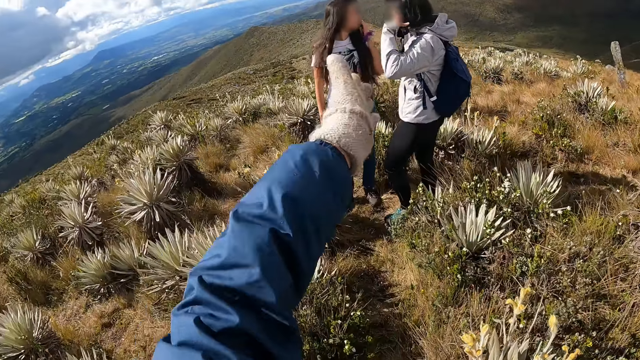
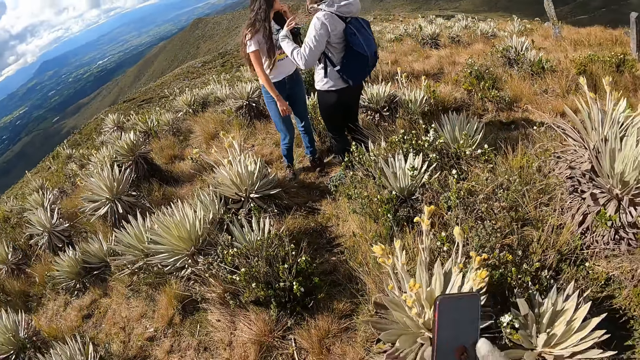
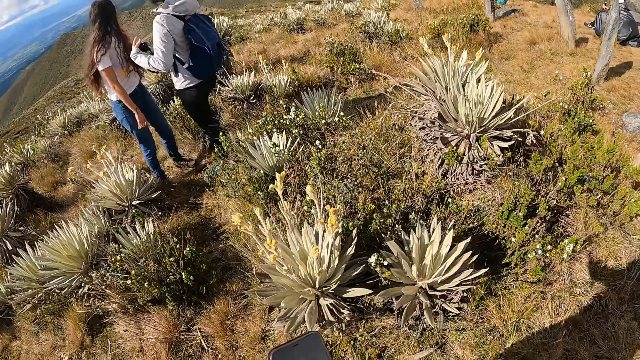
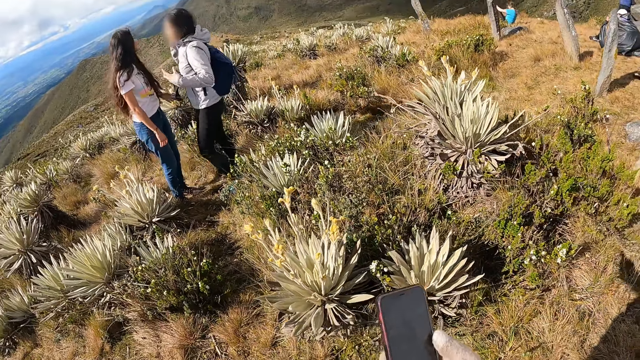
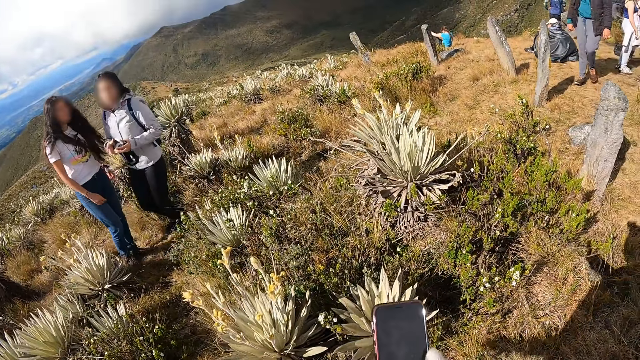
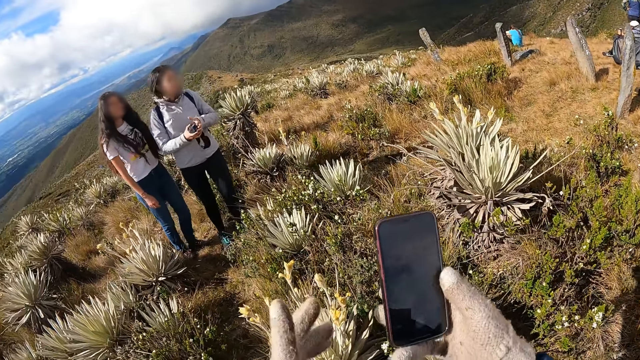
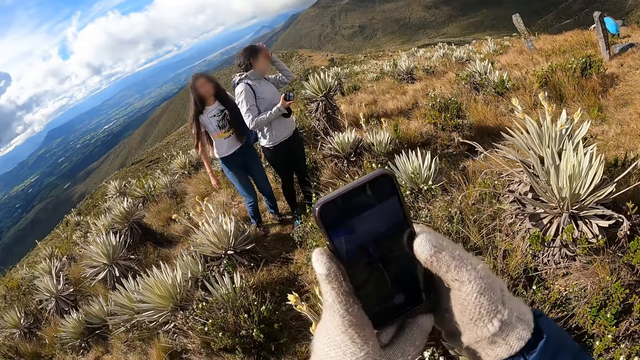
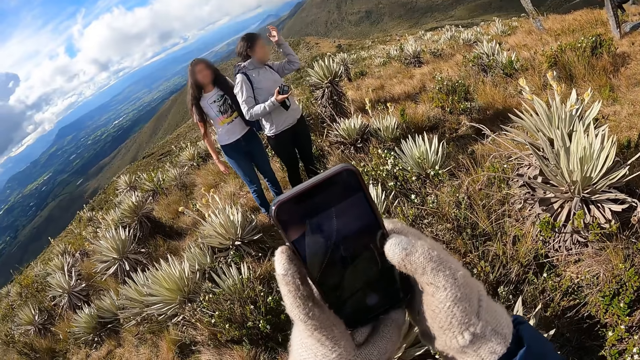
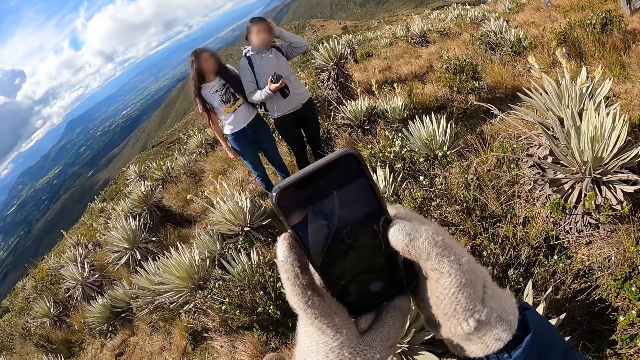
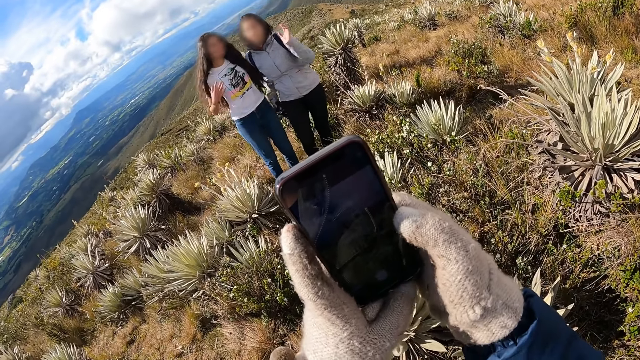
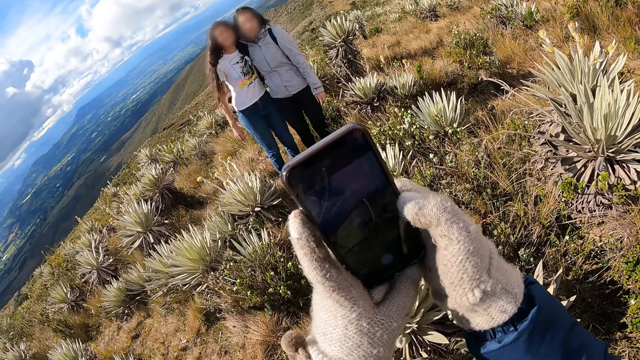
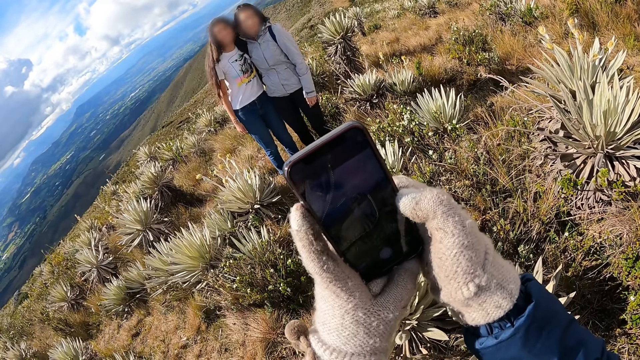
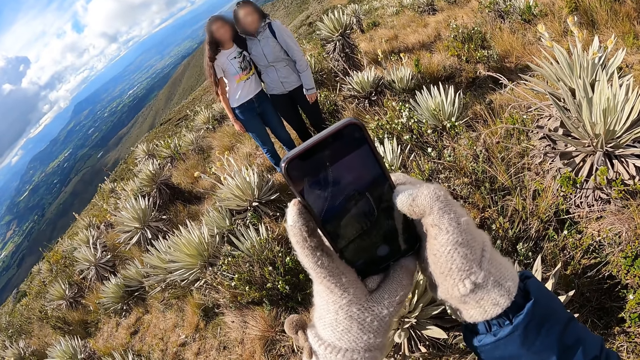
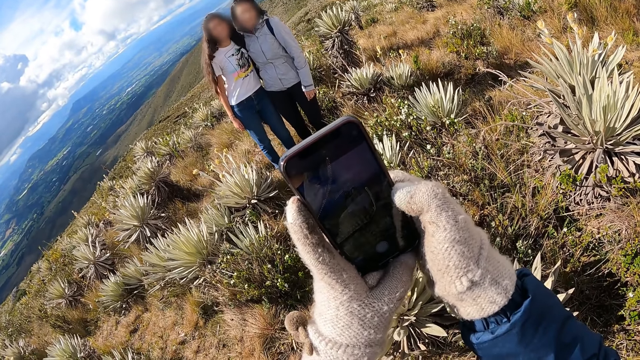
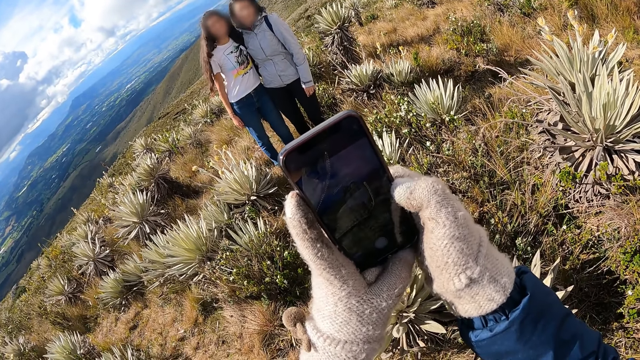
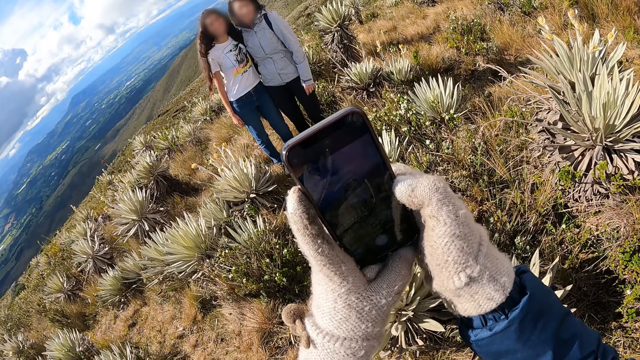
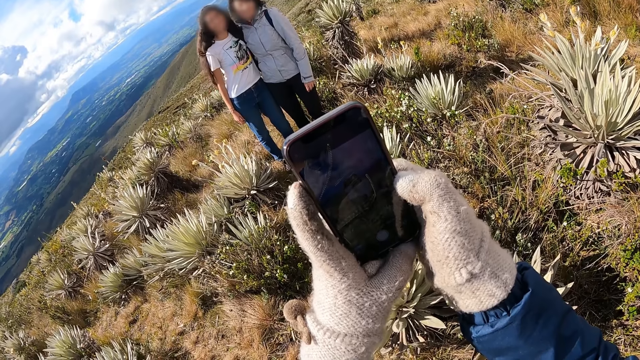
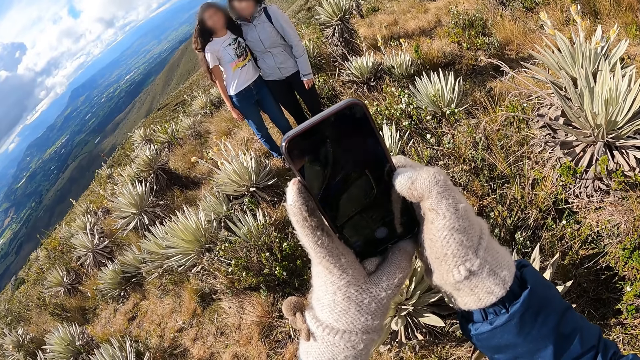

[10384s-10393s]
The woman touches her face with her right hand. The camera wearer points around. Another woman transfers the camera in her left hand to her right hand. The camera wearer holds the phone with both hands and takes a photo with the phone. The other woman touches her hair with her left hand. The other woman poses for a photograph with the first woman. The camera wearer operates the phone in his hands.

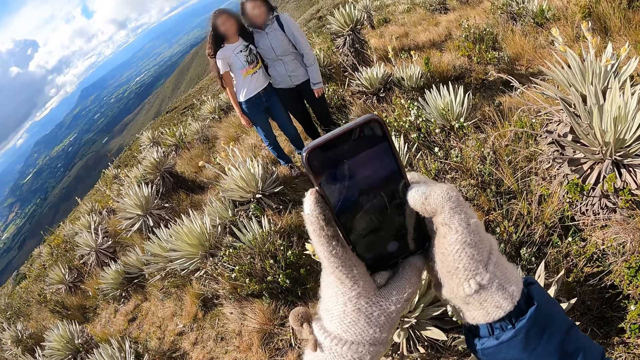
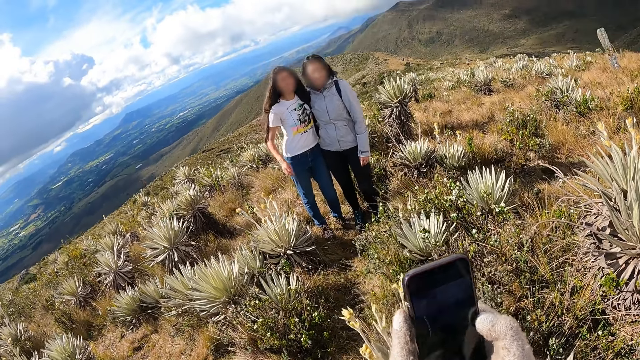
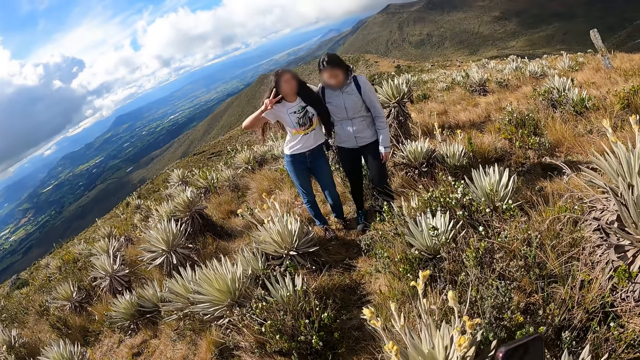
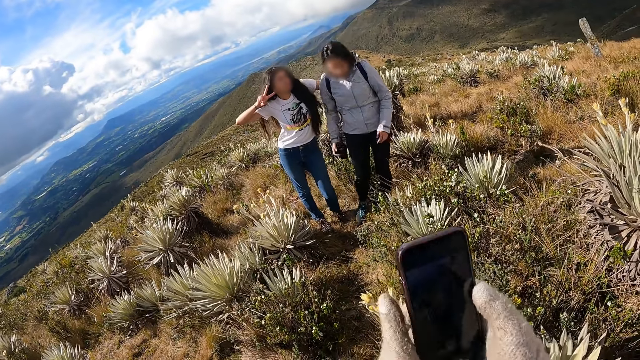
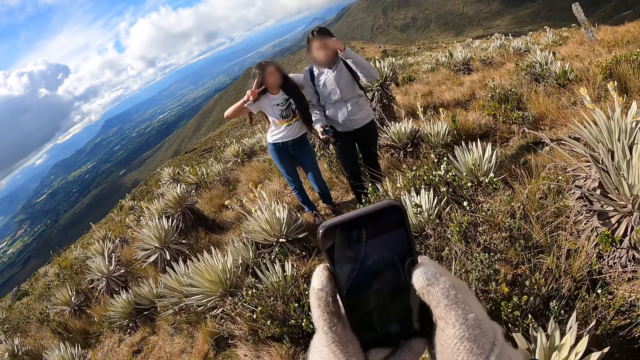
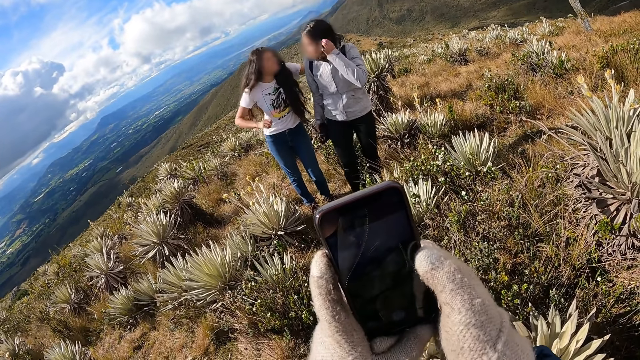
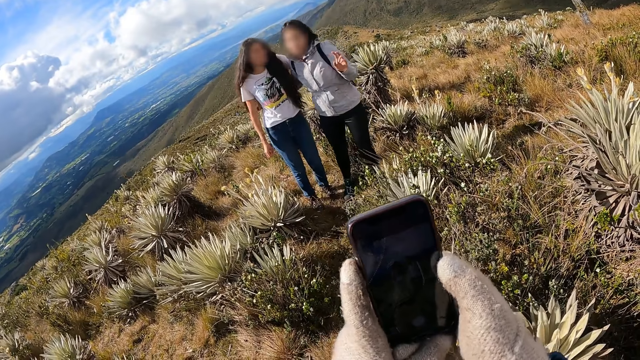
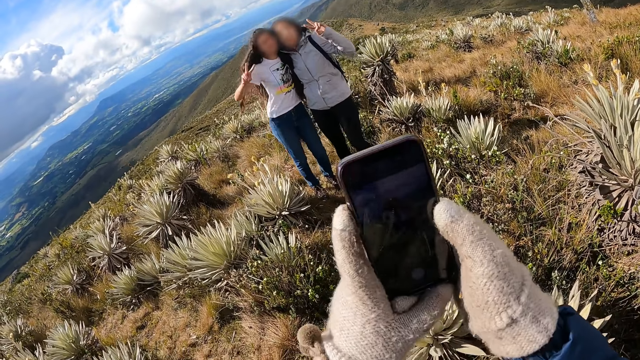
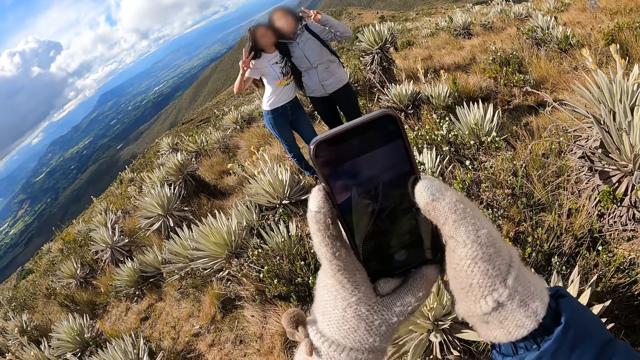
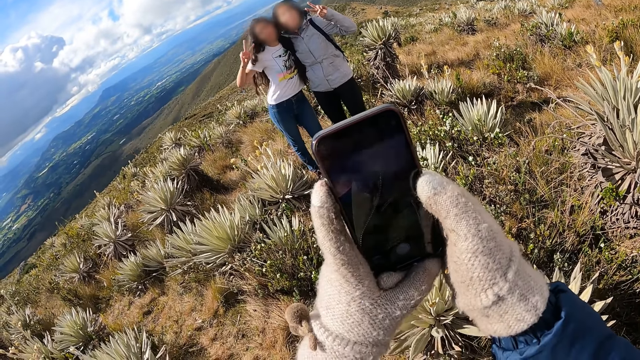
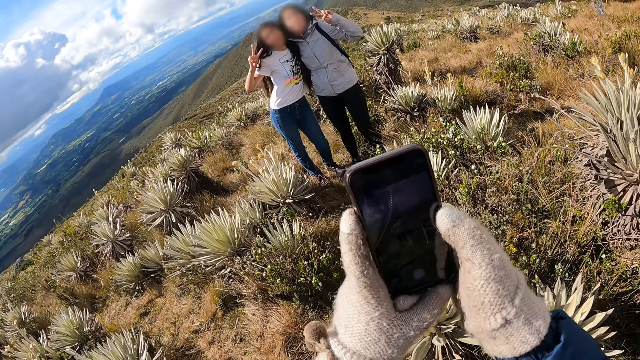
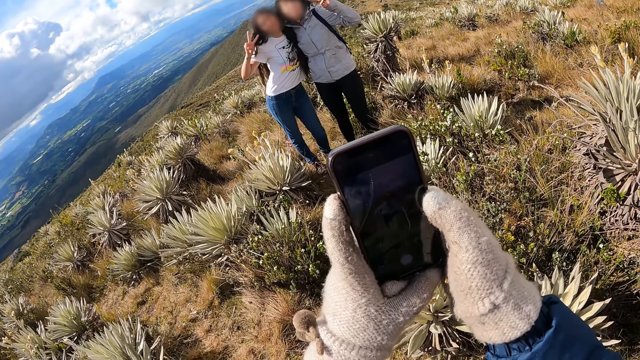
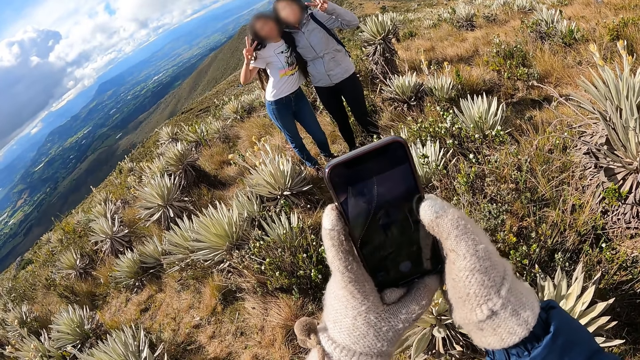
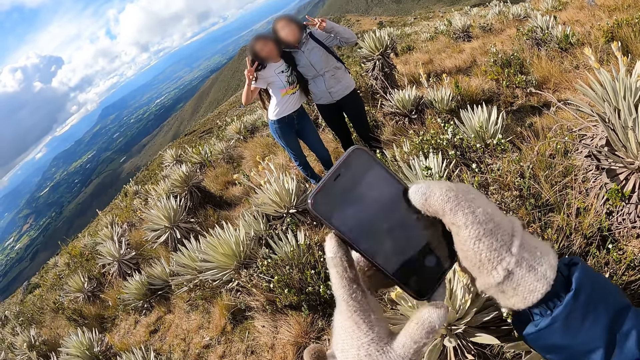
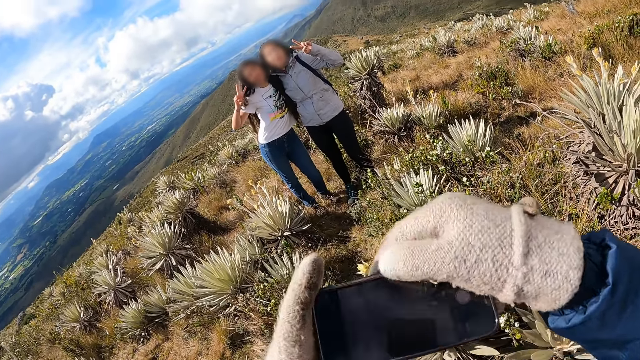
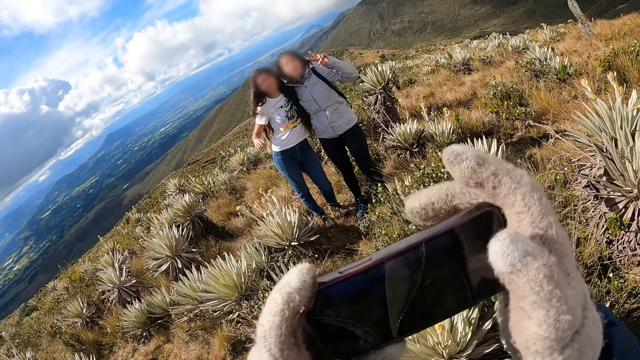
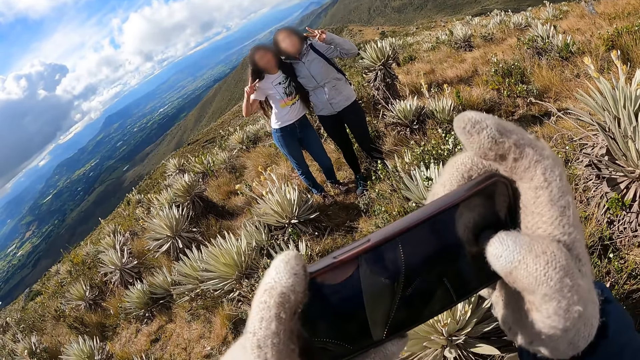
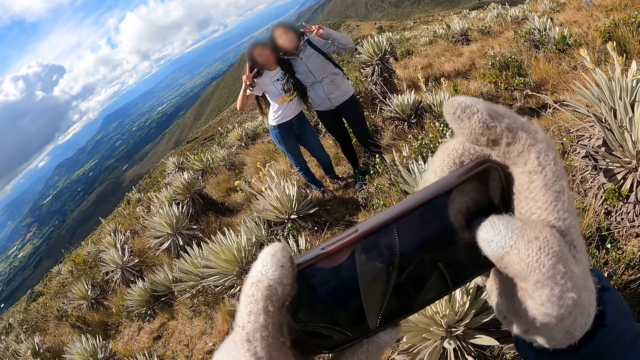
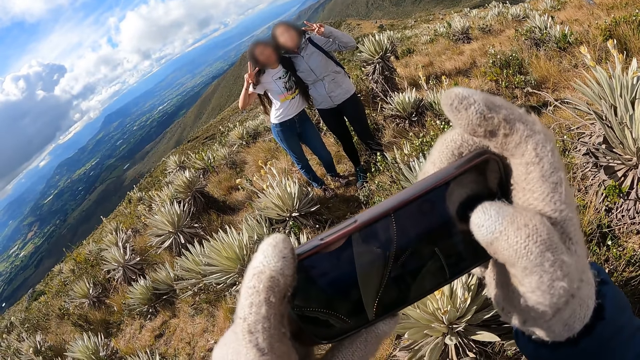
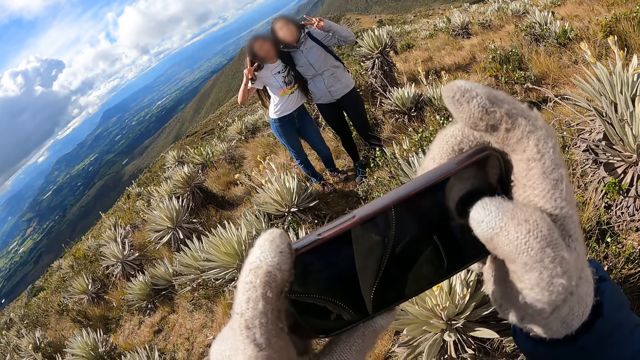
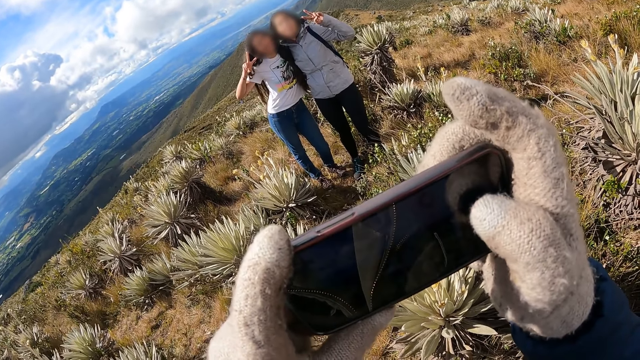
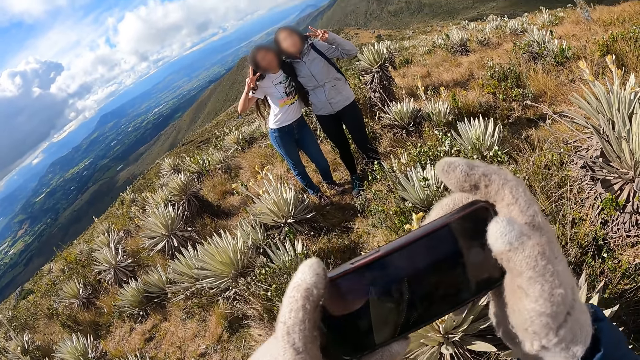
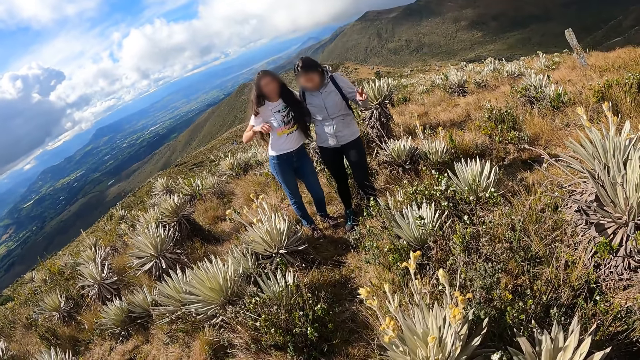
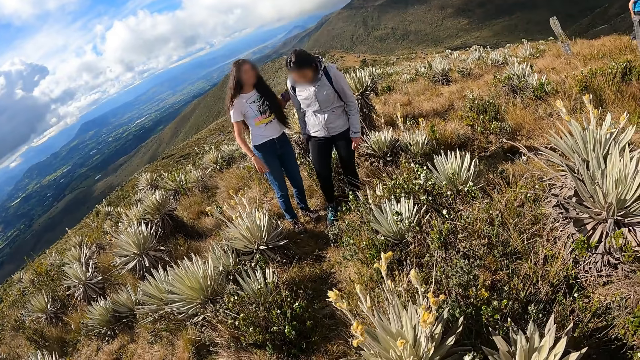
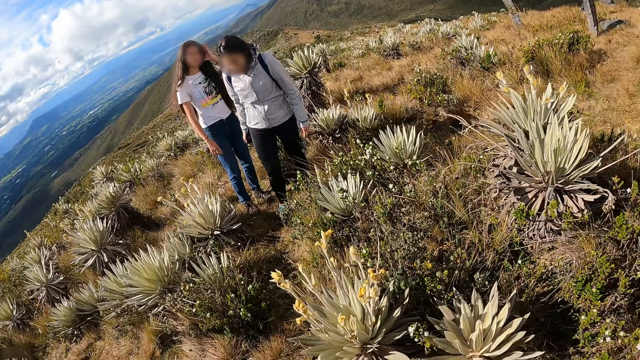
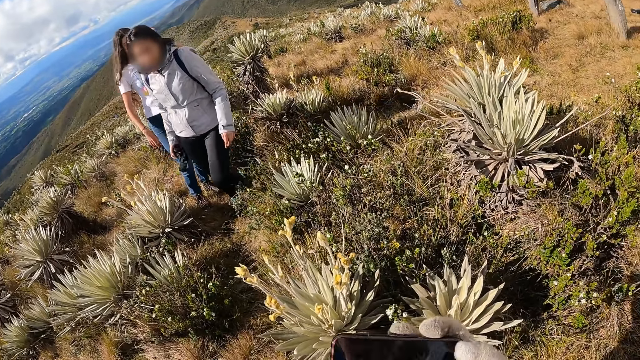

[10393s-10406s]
The woman poses for a photograph. Another woman touches her face with her left hand. The first woman poses for a photograph with the other woman. The camera wearer takes a photograph of the first woman with the other woman with the phone in his hands. He turns the phone in his hands. He takes a photograph of the first woman with the other woman with the phone in his hands.
